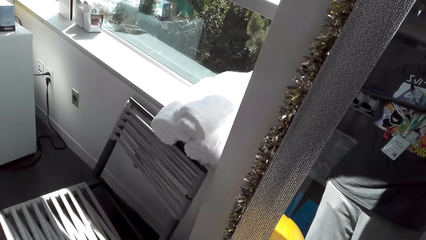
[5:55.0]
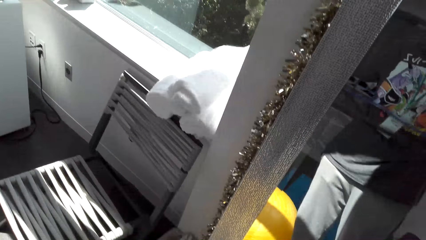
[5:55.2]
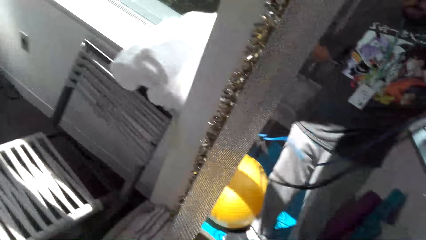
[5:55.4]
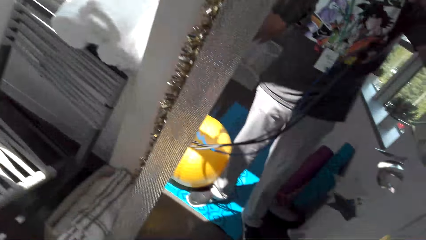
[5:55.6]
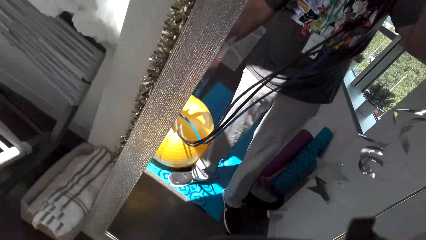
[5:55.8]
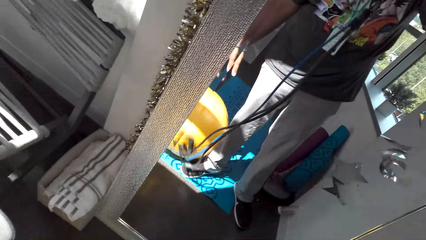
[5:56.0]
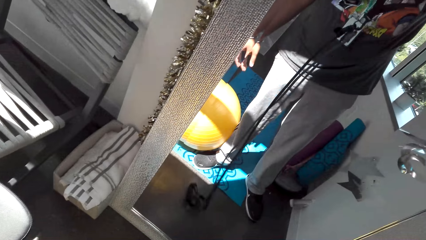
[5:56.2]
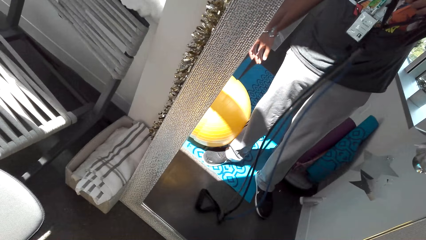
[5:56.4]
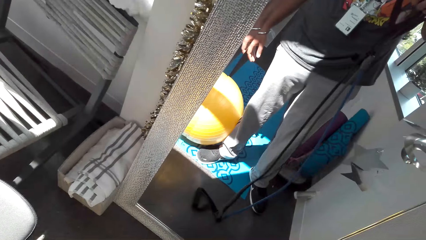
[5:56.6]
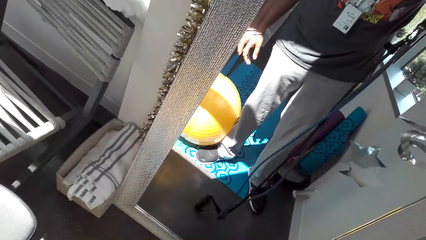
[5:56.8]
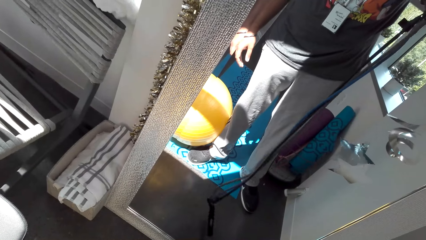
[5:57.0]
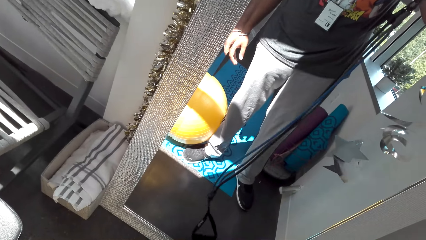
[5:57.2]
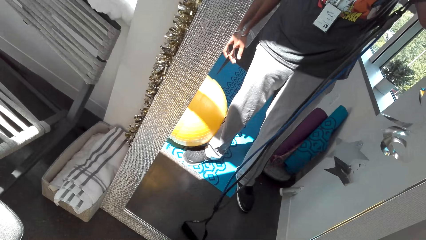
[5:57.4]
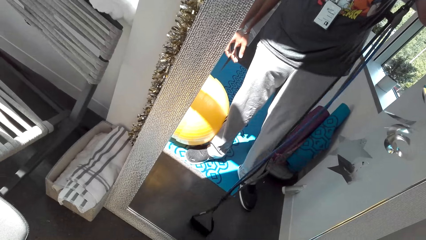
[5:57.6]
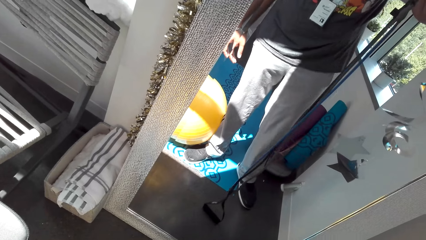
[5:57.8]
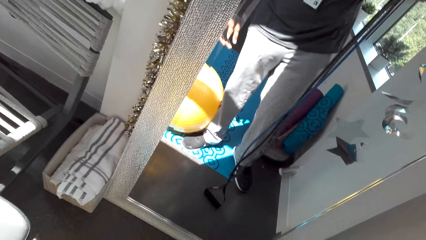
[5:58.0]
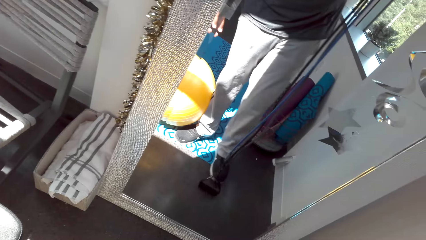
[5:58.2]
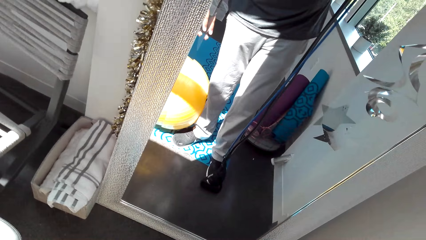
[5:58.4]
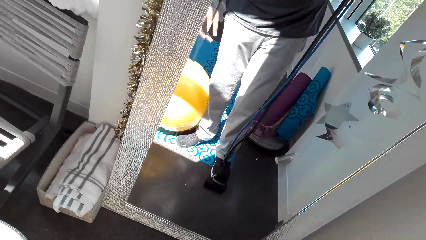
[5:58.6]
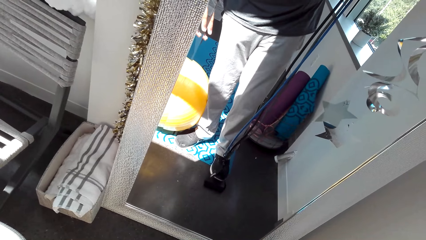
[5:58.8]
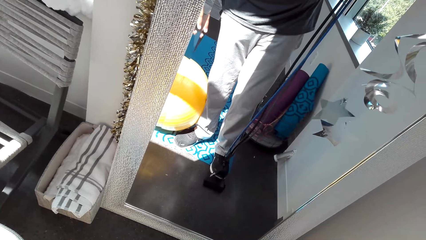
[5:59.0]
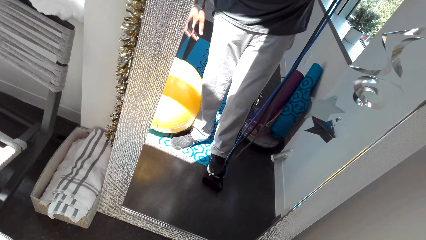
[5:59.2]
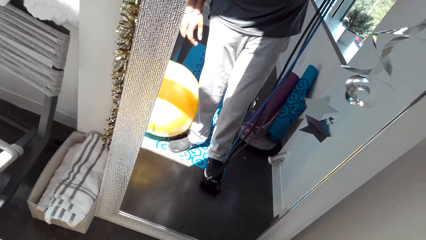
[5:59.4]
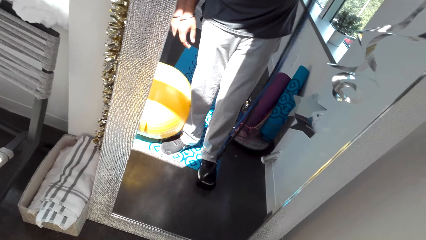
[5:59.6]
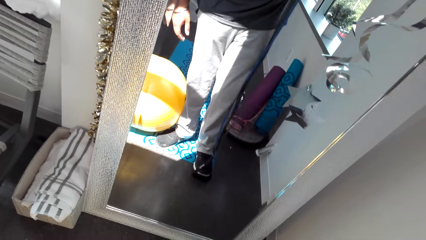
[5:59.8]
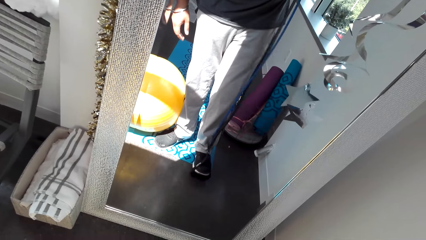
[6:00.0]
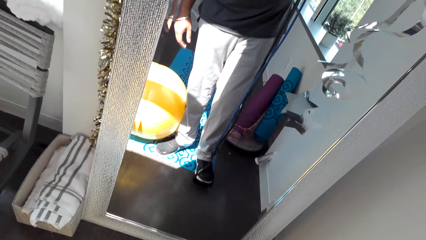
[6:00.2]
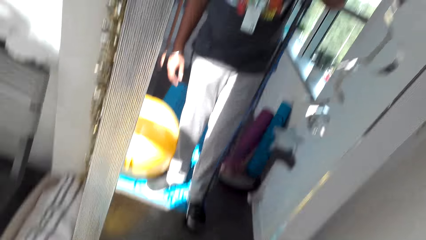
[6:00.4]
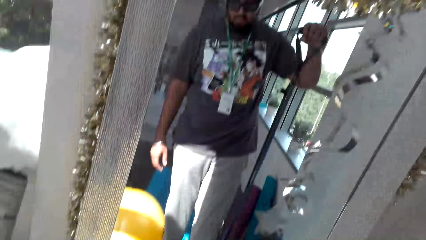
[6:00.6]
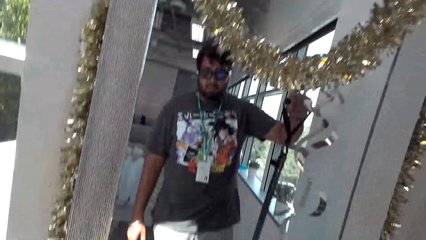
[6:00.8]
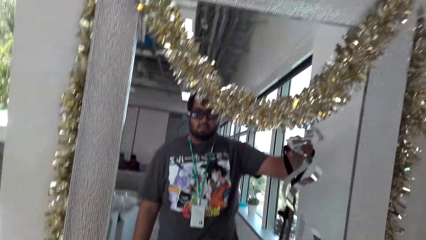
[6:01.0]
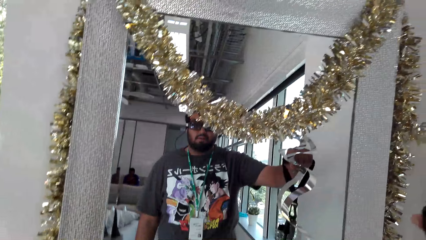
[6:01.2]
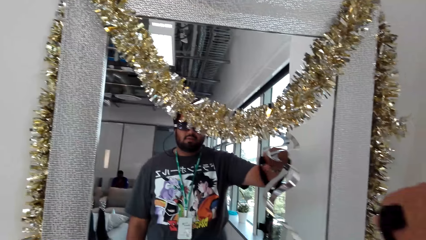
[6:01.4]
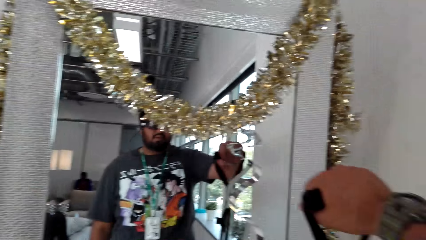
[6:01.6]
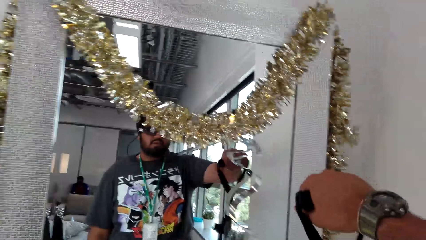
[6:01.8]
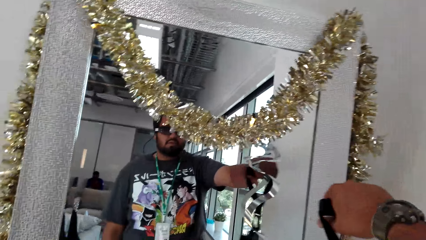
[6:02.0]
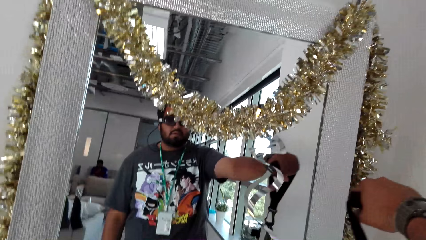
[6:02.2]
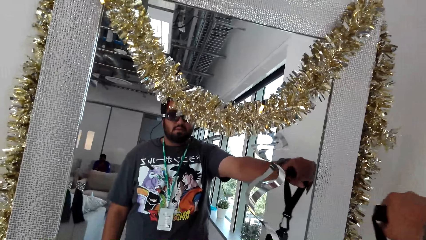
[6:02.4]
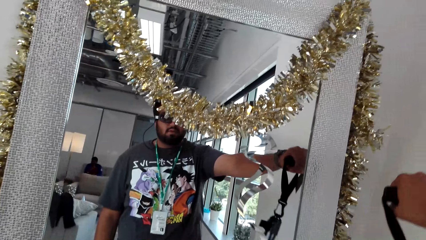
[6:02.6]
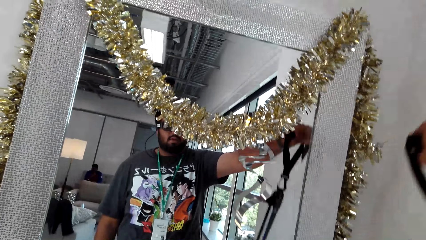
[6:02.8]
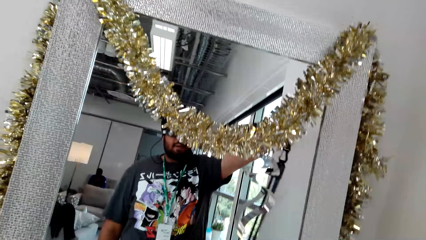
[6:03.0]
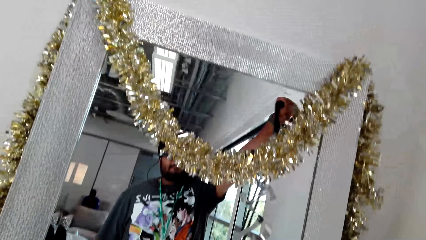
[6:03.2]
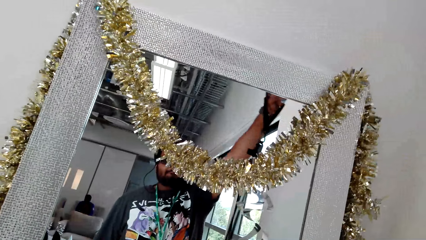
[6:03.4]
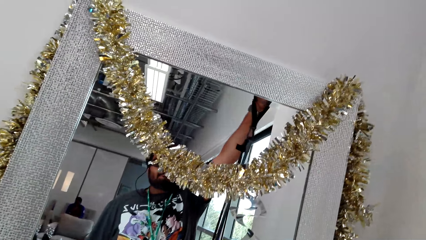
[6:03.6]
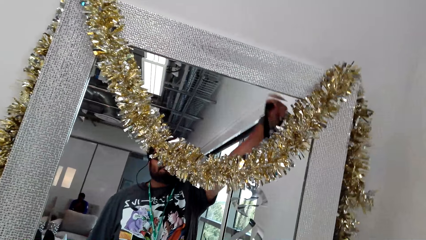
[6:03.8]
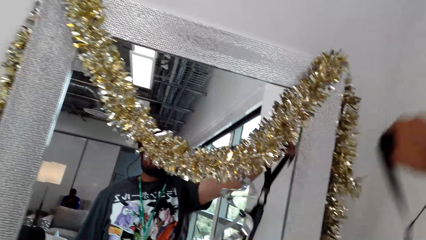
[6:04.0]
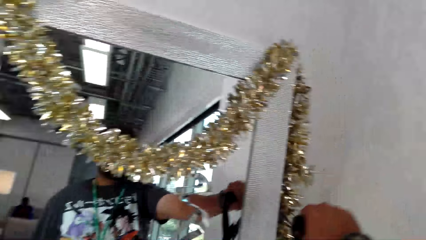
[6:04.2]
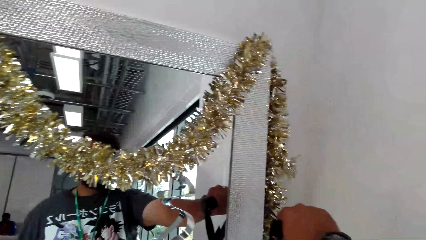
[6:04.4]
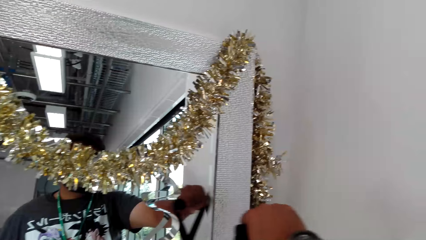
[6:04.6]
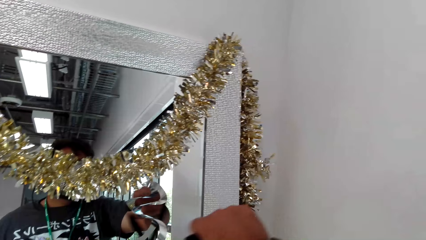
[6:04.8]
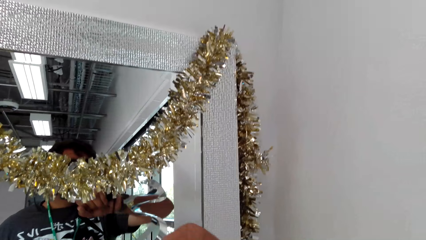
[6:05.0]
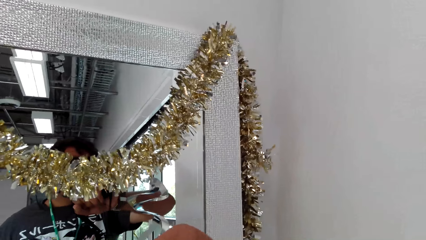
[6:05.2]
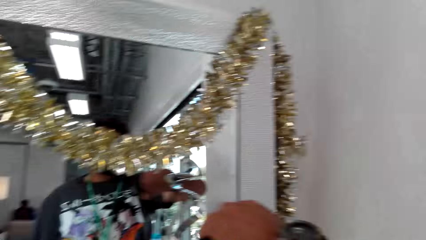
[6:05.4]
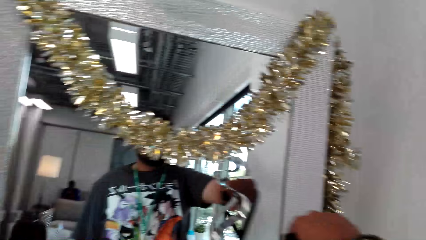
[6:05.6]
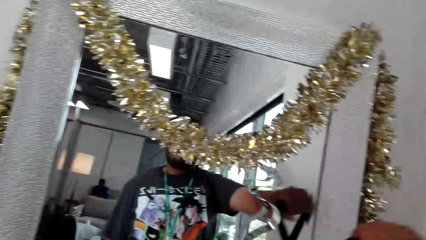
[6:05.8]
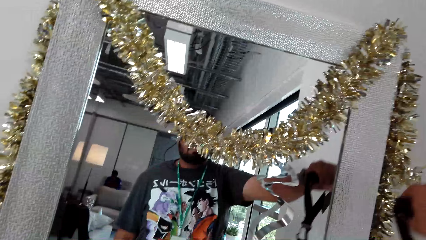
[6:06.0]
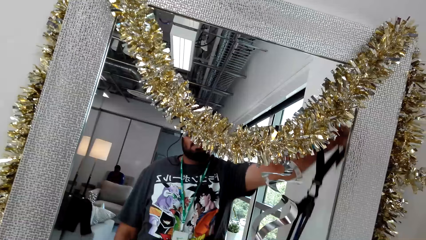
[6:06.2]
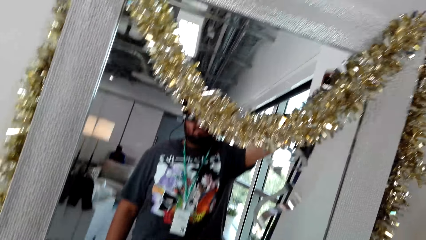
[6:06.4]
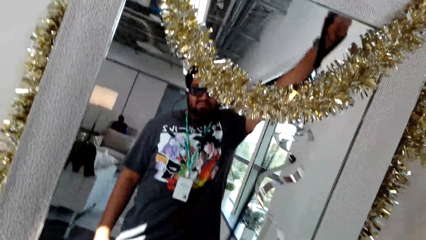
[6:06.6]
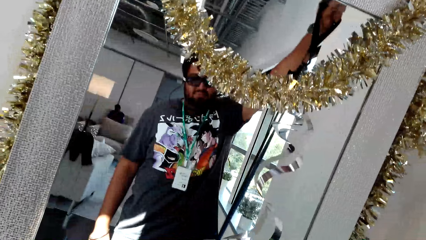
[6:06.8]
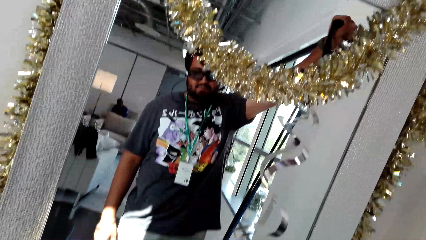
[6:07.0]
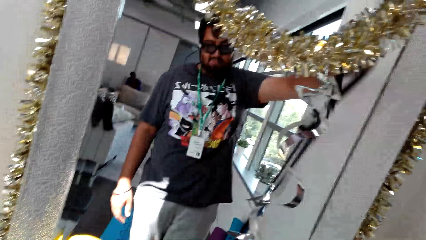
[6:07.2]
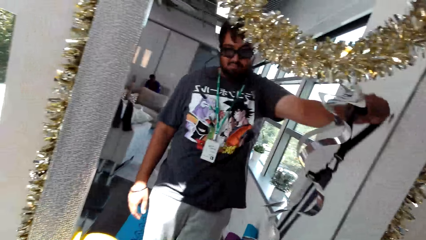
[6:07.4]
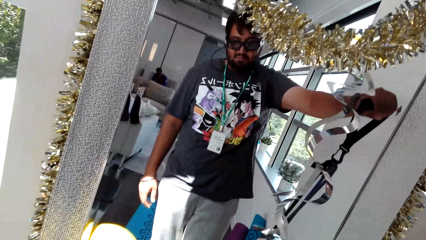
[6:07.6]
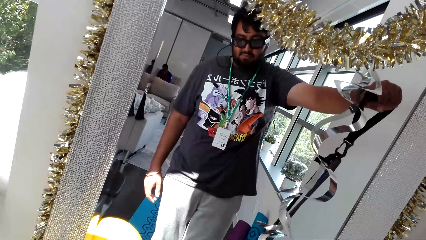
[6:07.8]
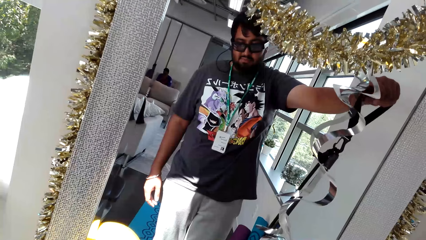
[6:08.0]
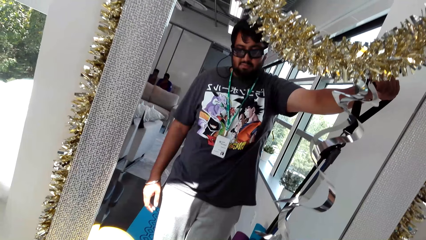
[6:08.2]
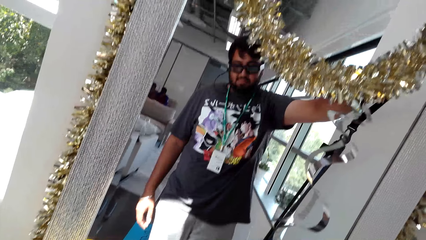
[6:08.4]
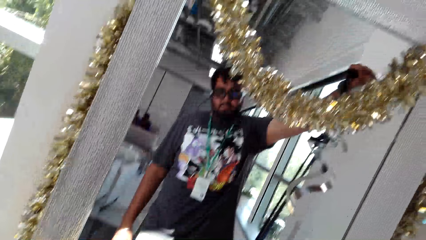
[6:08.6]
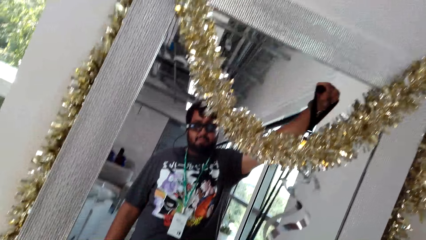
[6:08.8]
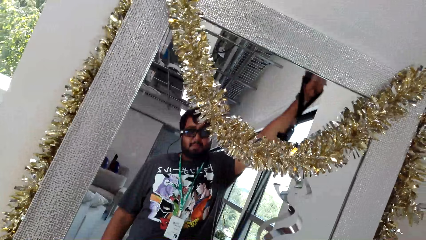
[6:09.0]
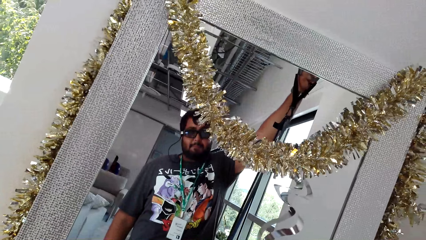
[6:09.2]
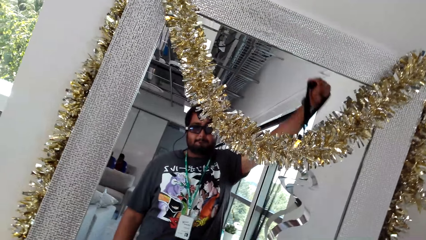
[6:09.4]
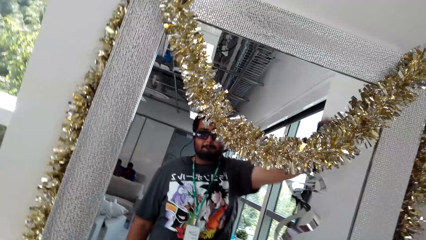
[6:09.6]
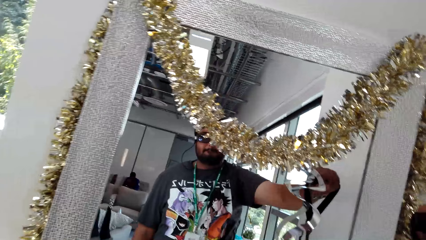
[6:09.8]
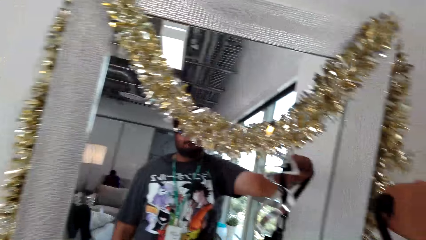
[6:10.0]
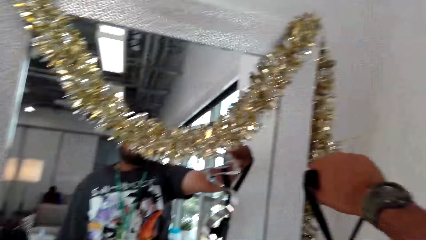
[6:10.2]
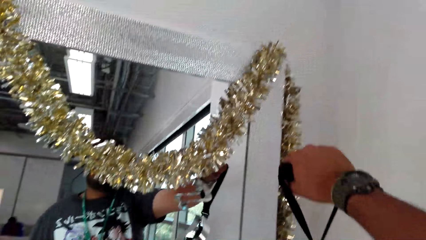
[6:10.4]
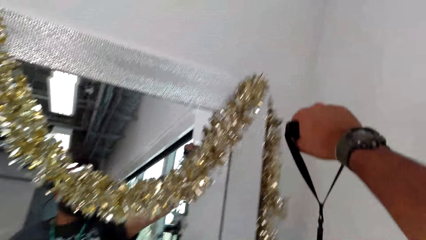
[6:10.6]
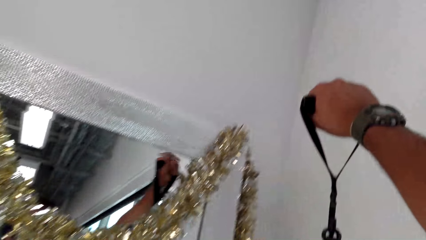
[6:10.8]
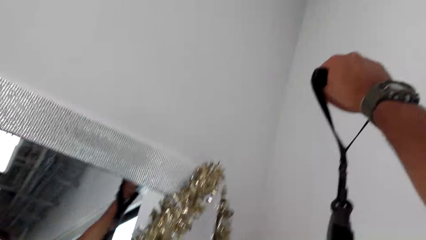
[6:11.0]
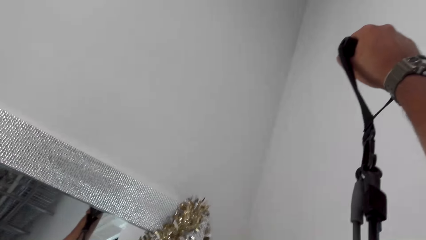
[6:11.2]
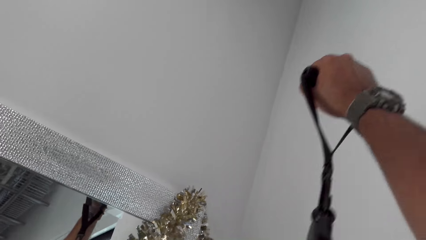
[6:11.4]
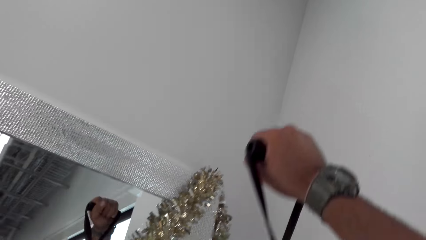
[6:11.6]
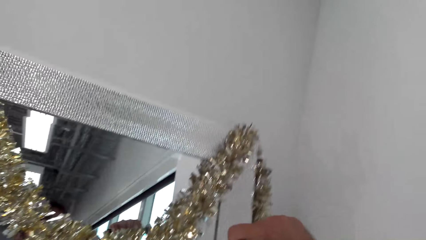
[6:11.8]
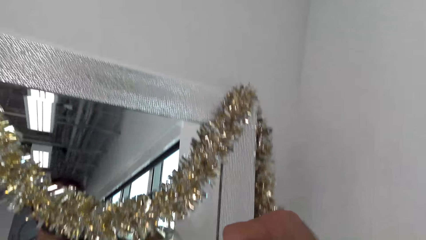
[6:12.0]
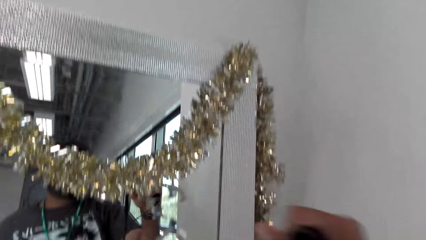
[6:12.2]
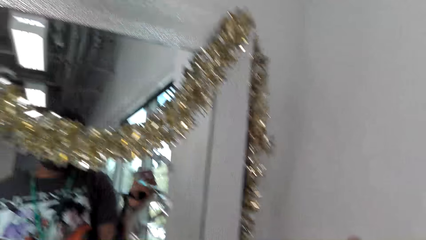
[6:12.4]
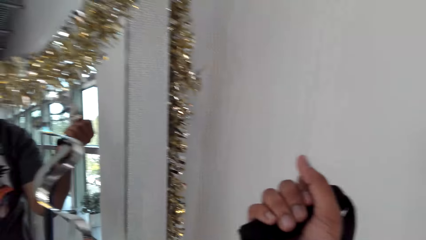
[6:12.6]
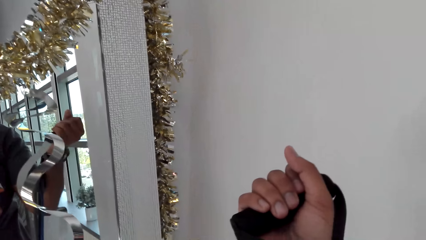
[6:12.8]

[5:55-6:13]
The camera wearer drops one side of the resistance band on the floor. They step on the resistance band with a leg. They do body fitness with the resistance band with the right hand. They pull the rope. They look at the watch. They do body fitness with the resistance band with the right hand.
